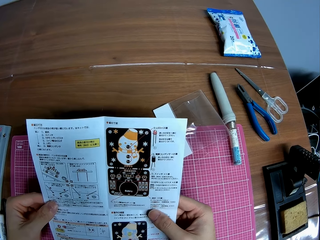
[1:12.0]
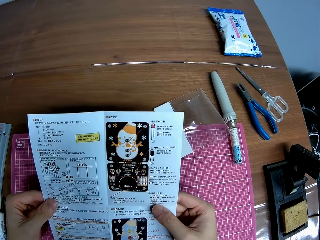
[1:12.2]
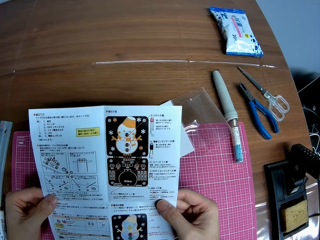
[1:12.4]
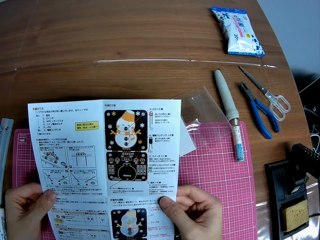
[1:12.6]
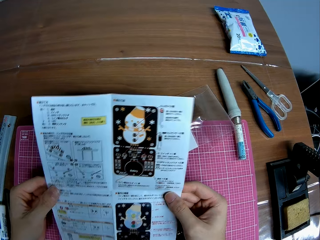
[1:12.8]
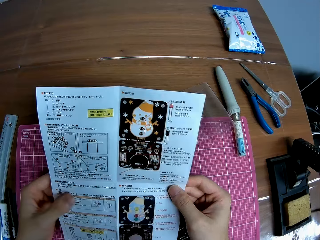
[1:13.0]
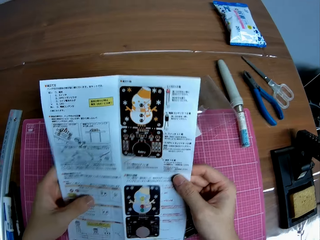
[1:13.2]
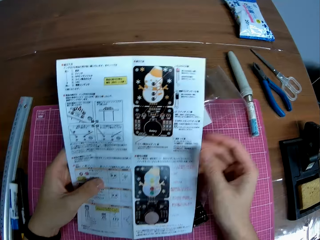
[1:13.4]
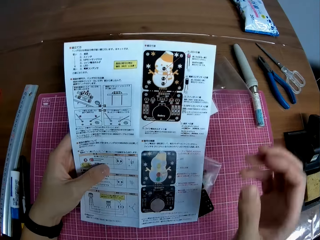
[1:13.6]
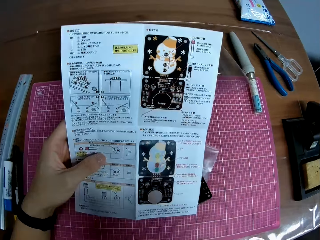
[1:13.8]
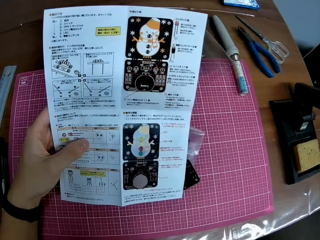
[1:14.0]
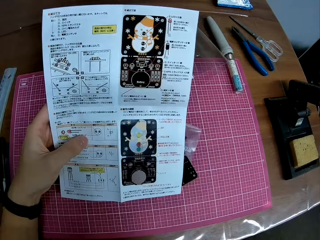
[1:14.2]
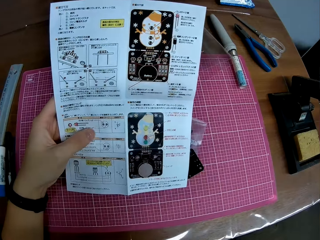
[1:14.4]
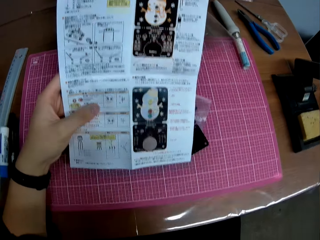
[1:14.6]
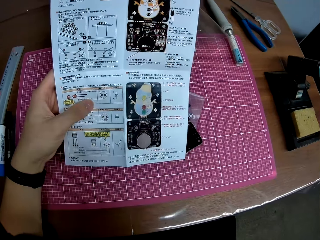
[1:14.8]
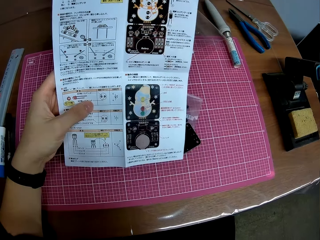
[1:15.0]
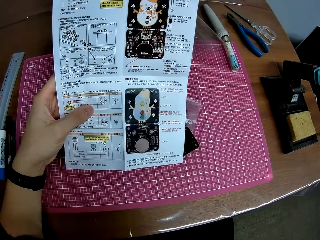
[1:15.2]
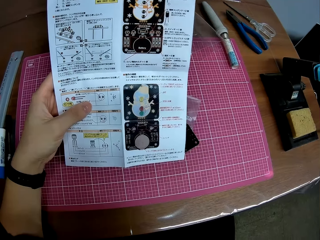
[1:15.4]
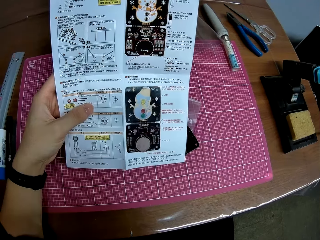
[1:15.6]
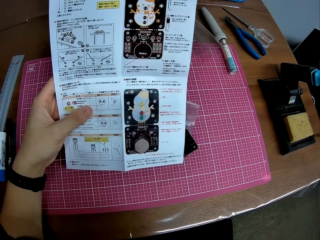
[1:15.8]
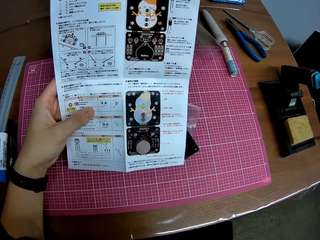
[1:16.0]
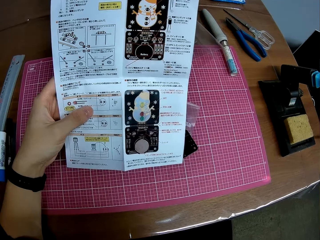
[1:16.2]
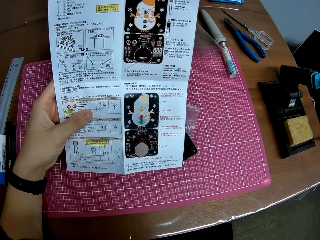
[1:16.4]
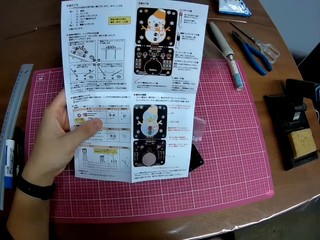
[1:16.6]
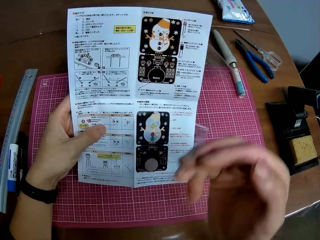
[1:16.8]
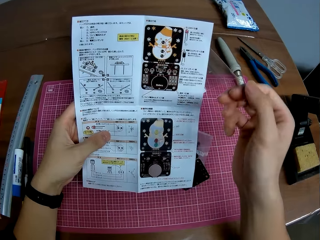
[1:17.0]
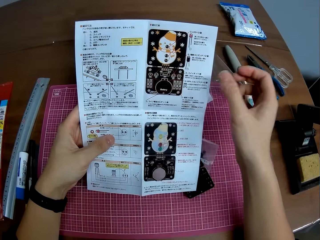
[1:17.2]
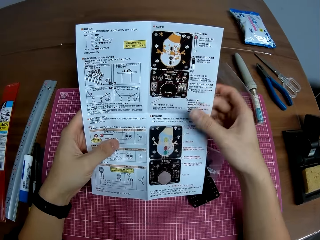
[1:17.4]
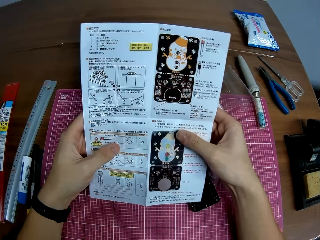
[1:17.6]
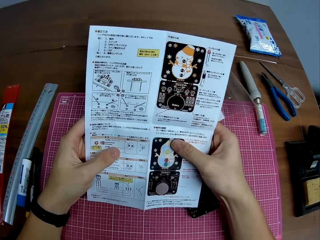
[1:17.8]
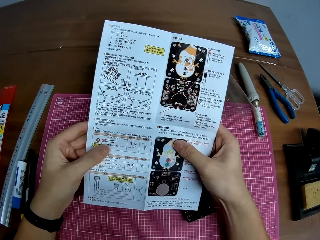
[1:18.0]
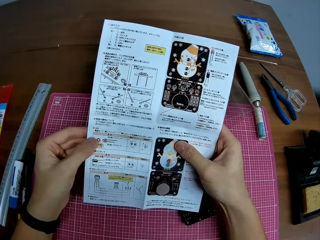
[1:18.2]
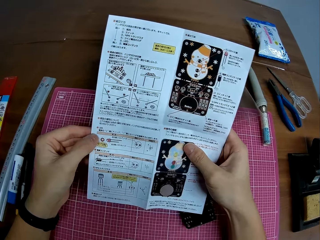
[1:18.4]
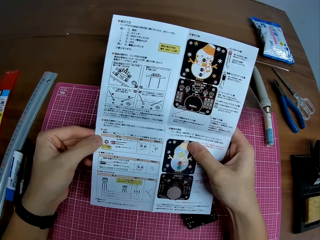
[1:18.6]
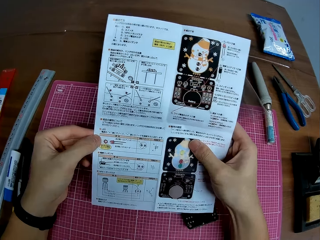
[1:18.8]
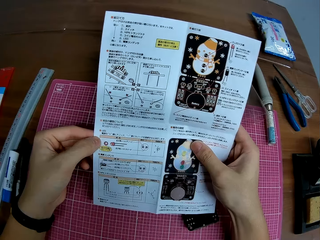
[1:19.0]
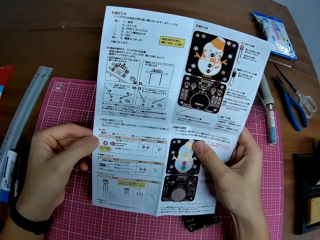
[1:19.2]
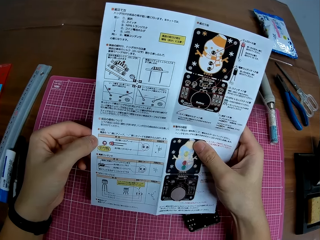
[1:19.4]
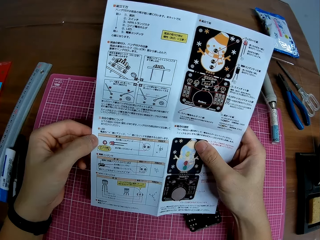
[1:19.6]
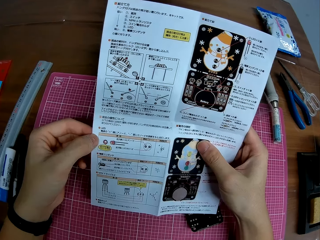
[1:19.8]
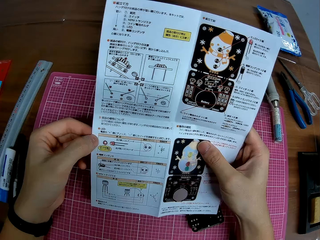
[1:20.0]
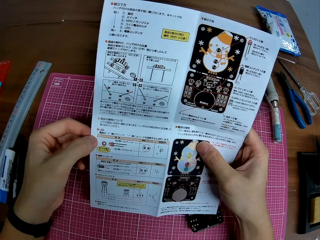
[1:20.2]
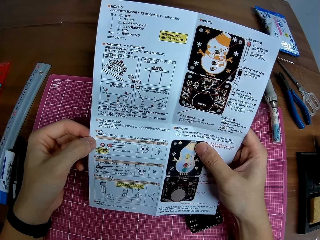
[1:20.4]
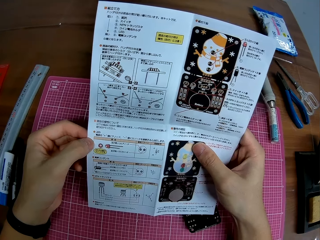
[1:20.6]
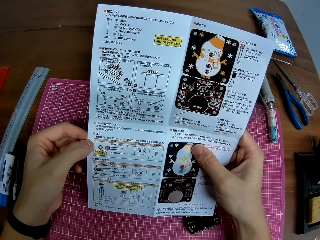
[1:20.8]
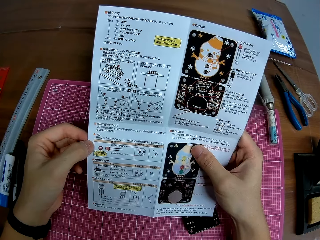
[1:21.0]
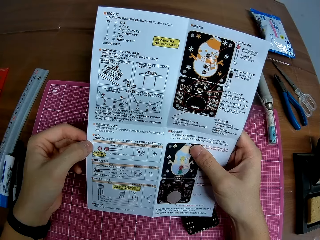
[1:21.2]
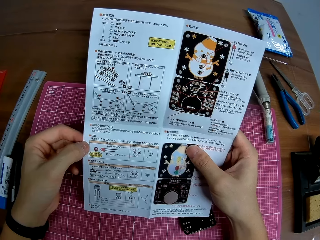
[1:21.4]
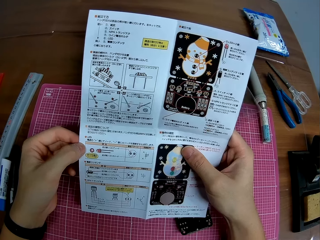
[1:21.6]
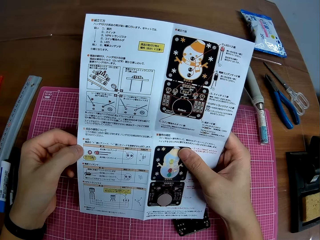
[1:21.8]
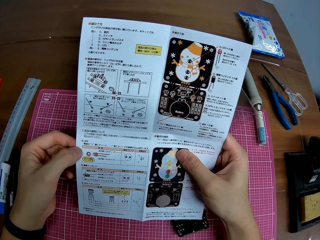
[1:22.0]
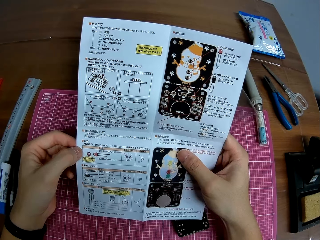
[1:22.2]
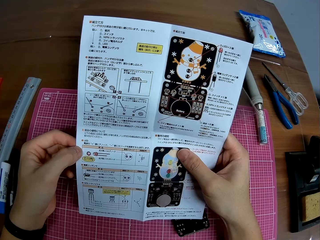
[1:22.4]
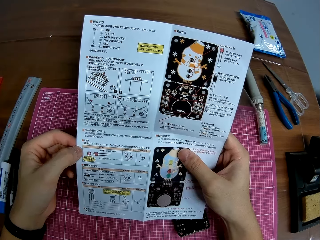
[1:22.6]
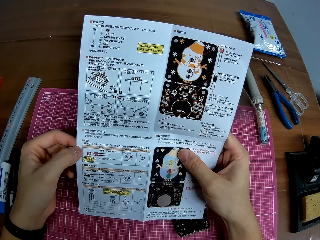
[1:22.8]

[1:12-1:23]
The camera wearer touches his face with his right hand. He moves his hand towards his face. He stares at the manual. He lowers his hand towards the manual and holds the manual with both his hands. He stares at the manual.

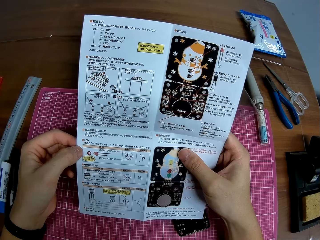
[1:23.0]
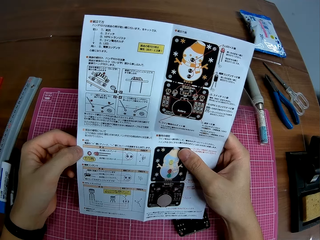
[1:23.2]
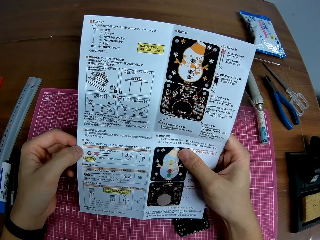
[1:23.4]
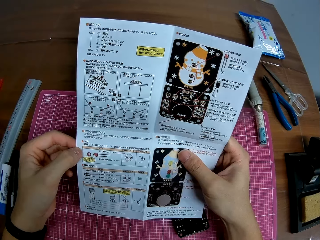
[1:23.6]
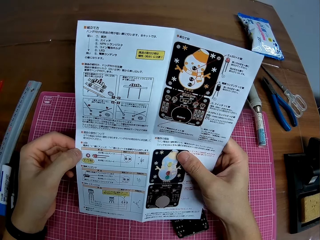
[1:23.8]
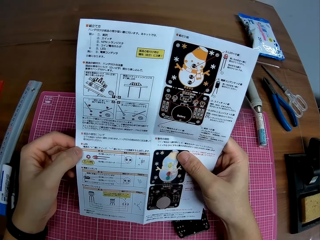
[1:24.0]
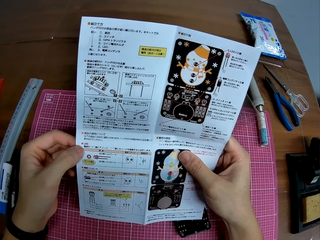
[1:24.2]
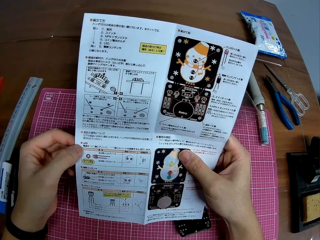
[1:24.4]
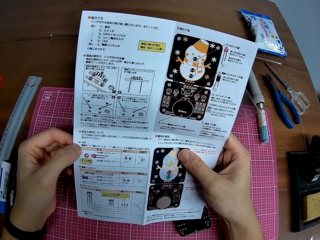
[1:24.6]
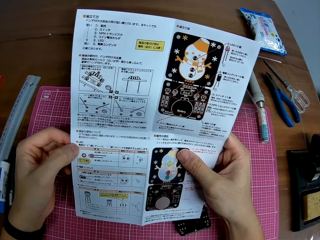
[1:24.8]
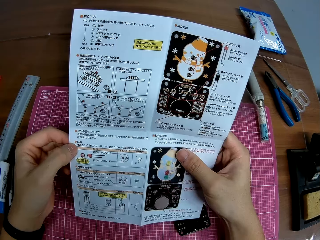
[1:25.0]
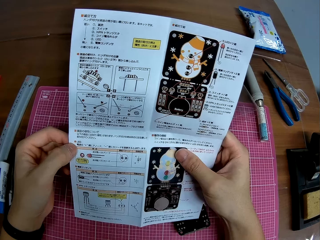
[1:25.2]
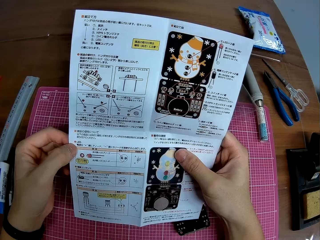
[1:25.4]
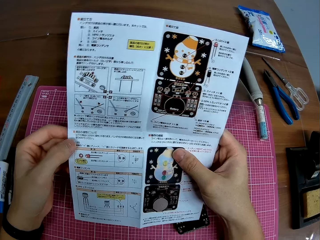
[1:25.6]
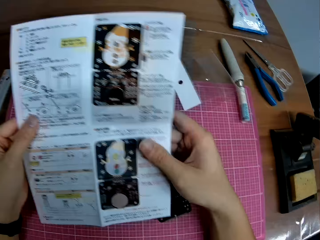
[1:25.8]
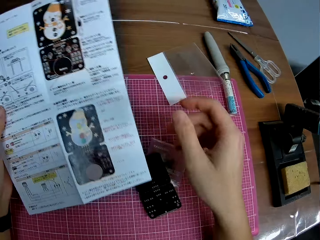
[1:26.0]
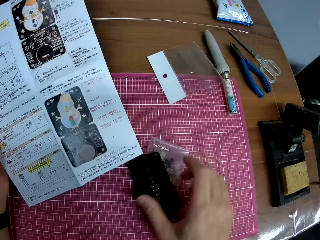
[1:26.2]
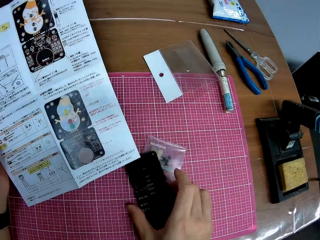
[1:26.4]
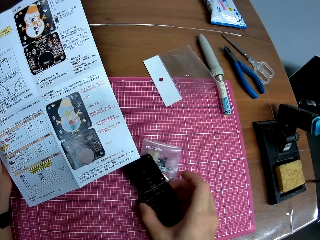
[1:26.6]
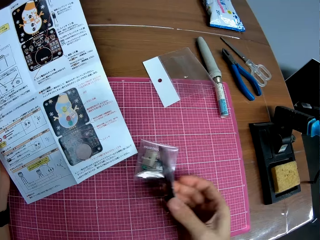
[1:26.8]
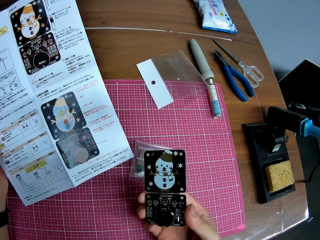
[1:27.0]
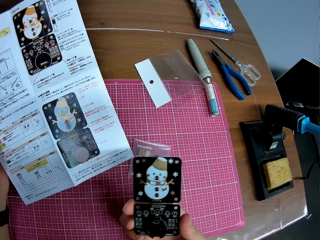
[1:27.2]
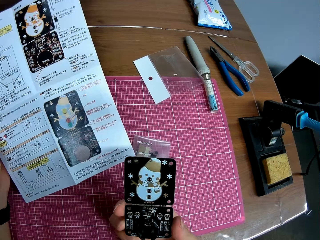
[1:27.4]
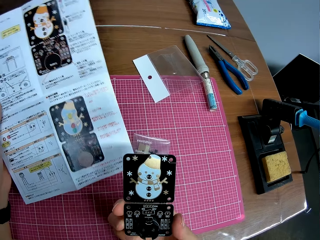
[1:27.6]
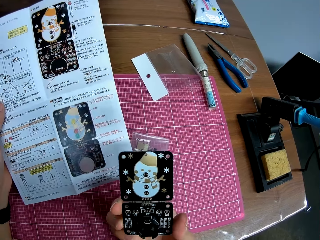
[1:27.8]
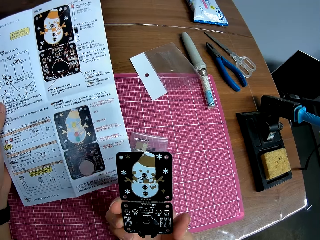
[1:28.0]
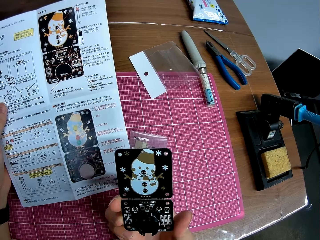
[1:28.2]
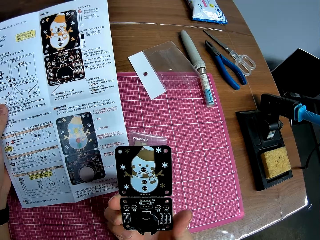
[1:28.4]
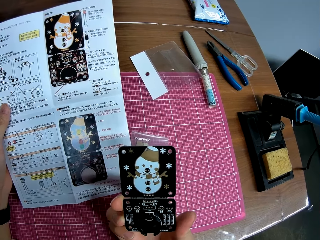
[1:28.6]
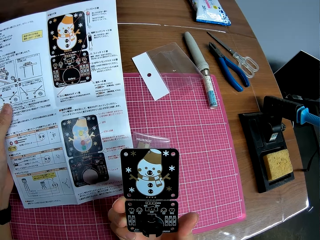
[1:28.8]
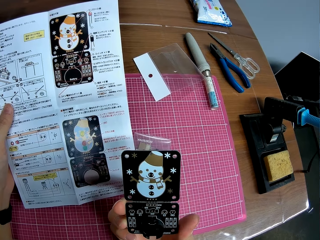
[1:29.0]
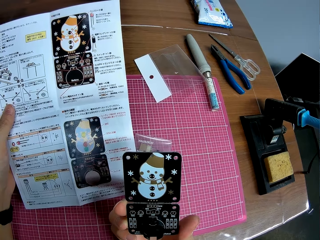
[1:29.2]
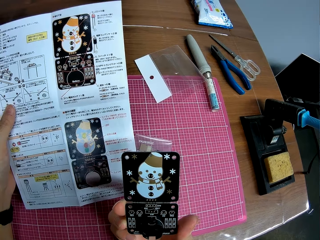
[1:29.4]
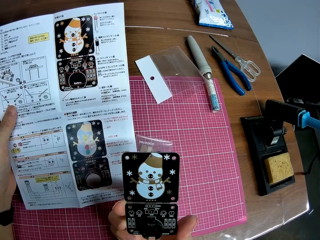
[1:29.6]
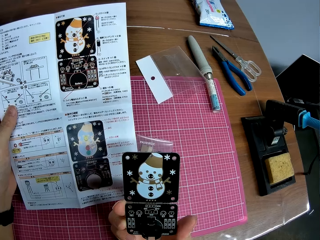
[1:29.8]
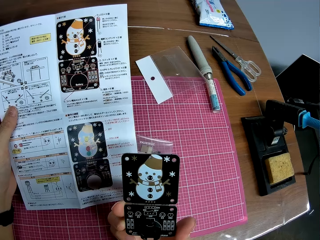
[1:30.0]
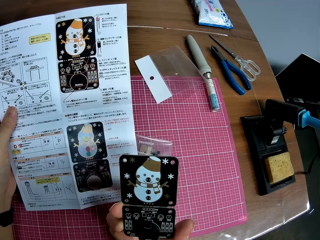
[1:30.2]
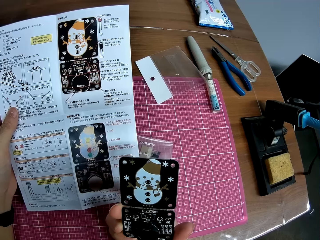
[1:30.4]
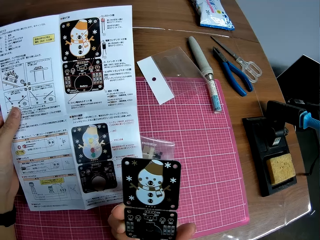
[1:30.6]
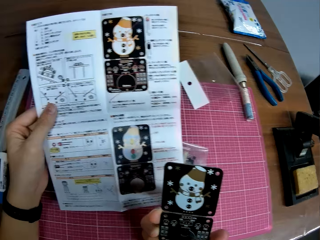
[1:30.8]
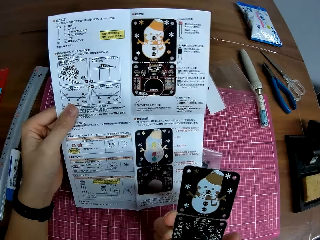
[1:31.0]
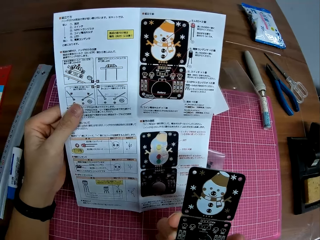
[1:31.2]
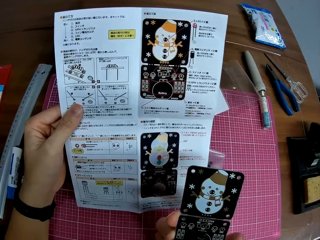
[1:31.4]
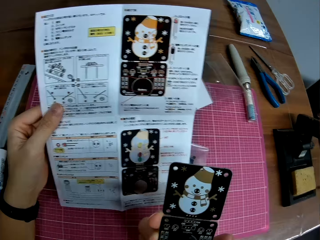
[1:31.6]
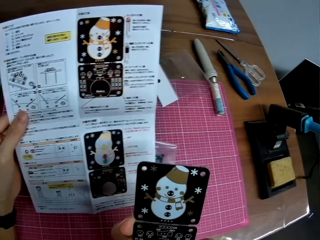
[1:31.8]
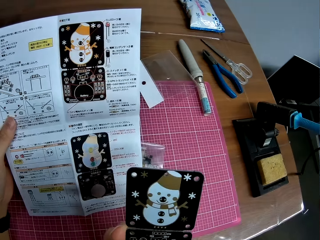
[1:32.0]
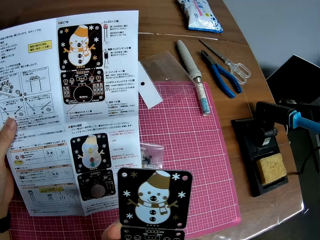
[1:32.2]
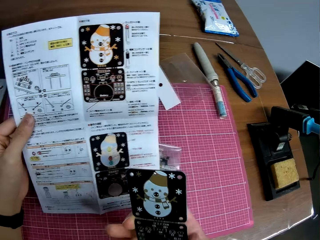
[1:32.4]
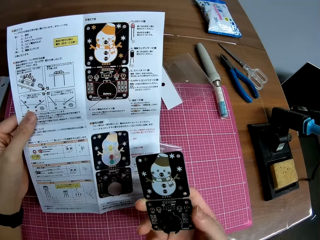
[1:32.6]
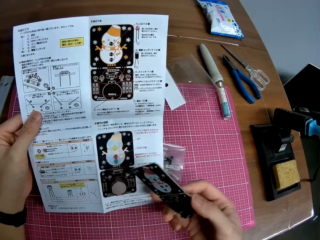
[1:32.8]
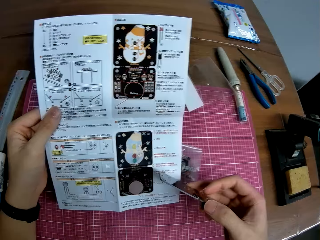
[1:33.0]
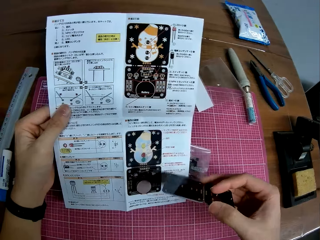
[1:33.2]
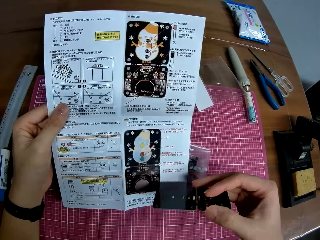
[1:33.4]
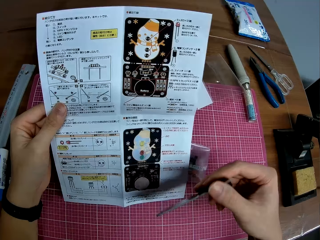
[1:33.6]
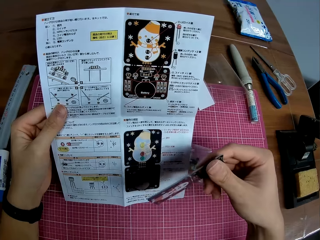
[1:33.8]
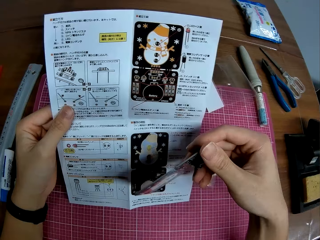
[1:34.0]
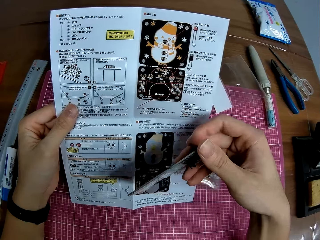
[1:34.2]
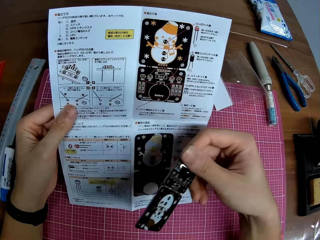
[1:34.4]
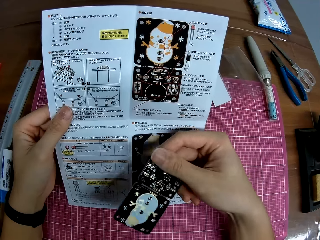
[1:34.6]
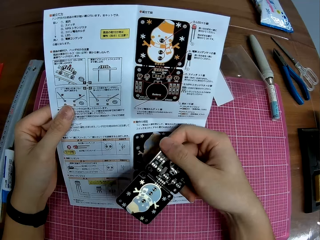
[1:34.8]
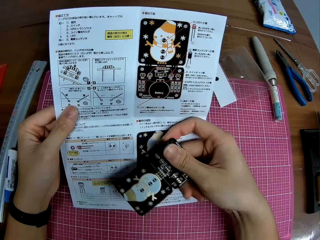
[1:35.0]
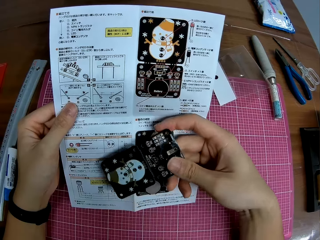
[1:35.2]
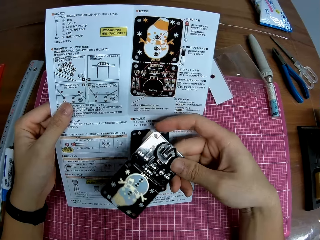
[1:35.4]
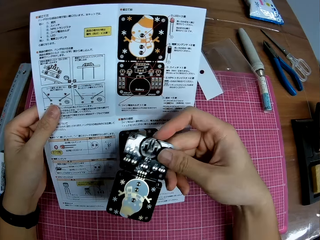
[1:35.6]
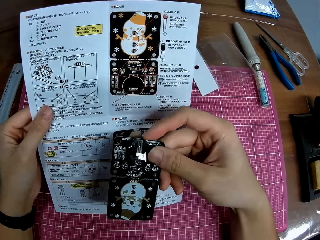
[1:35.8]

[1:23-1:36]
The camera wearer lets go of the manual. He picks up the circuit board from the table. He picks up the bulb cover with his hand and turns the bulb cover. He stares at the bulb cover. He stares at the manual. He turns the bulb cover. He moves the bulb cover towards the manual.
